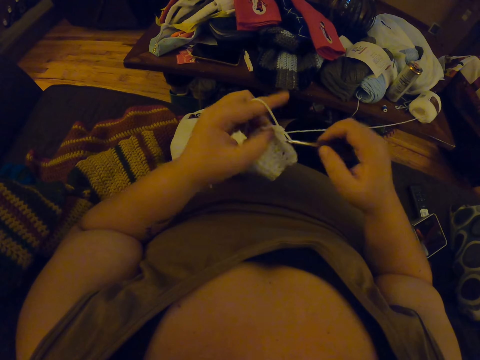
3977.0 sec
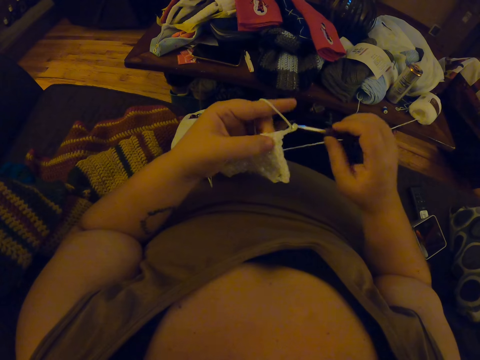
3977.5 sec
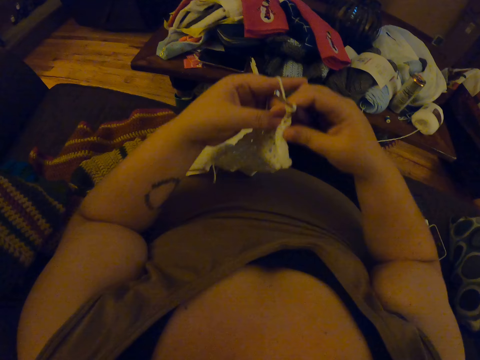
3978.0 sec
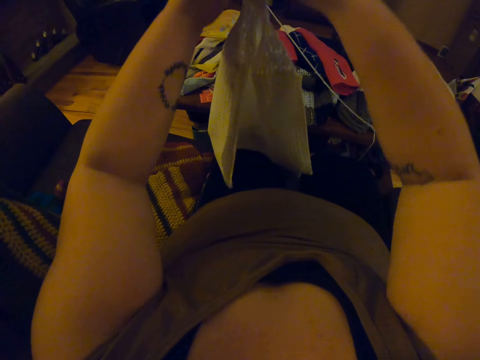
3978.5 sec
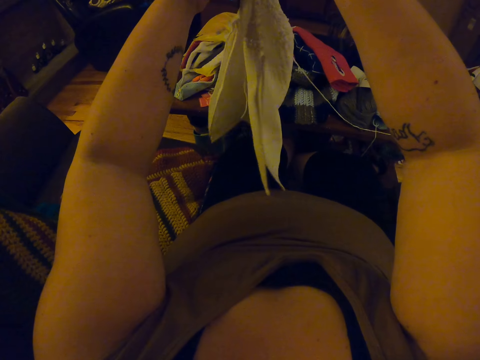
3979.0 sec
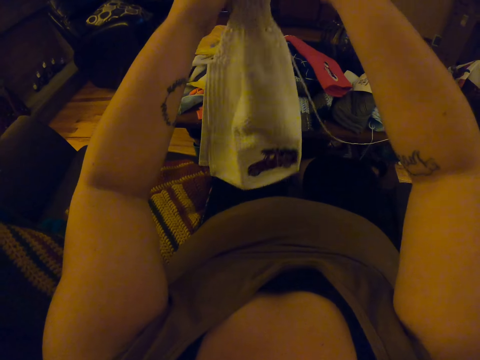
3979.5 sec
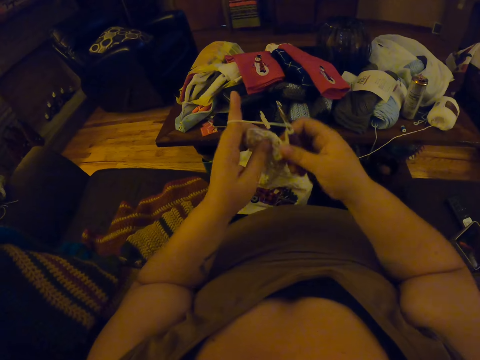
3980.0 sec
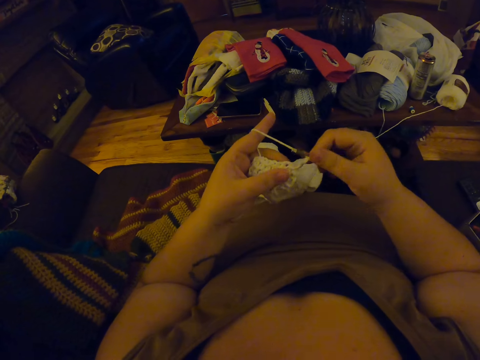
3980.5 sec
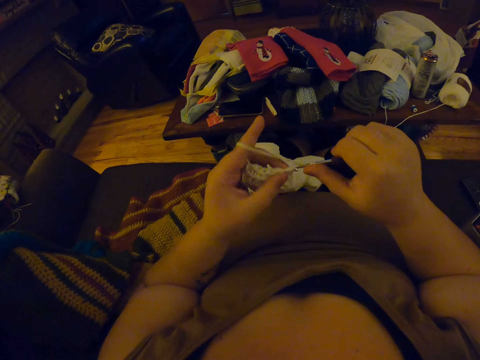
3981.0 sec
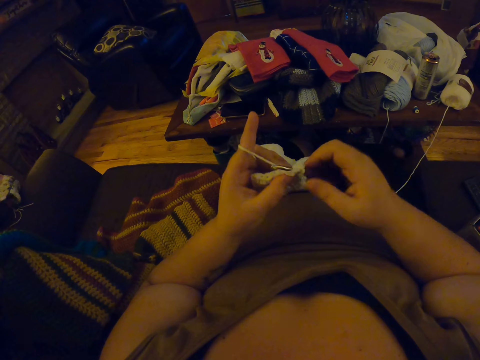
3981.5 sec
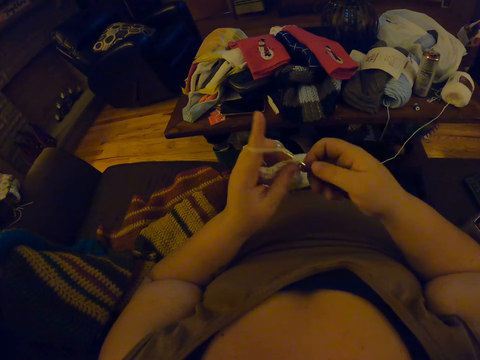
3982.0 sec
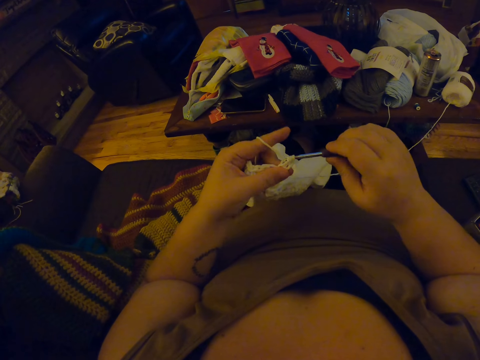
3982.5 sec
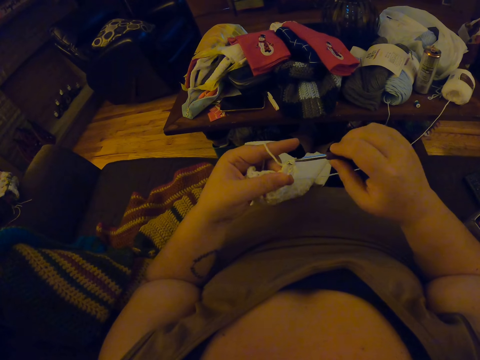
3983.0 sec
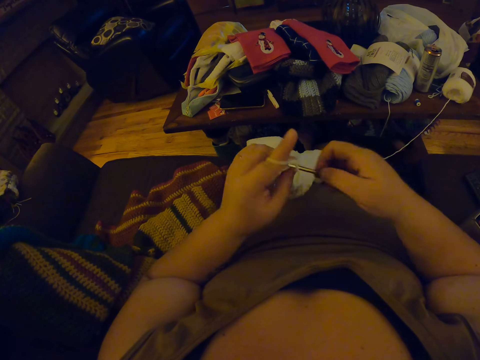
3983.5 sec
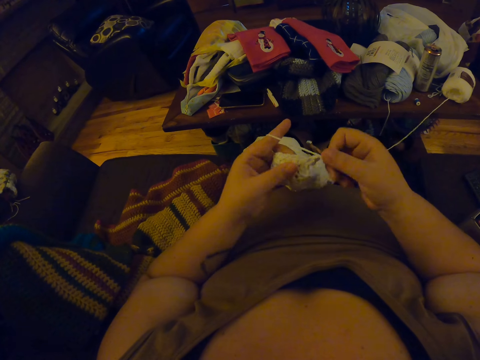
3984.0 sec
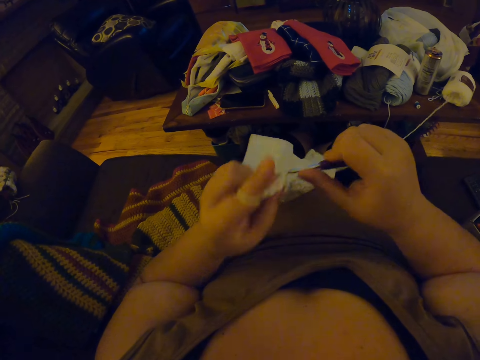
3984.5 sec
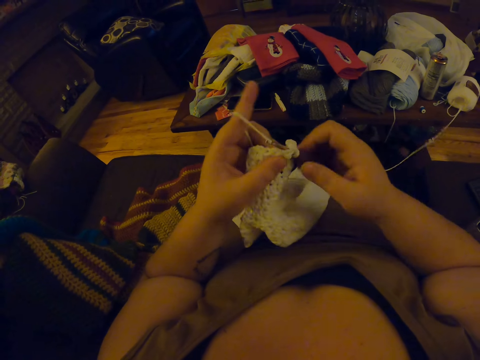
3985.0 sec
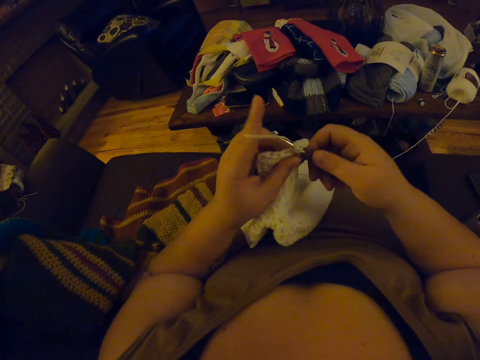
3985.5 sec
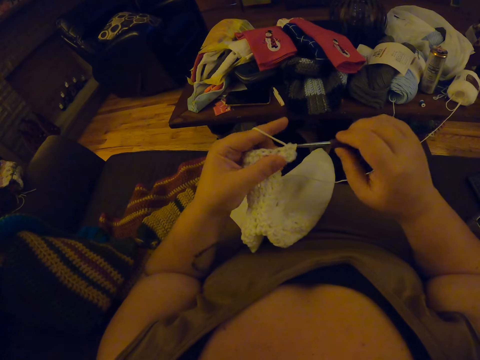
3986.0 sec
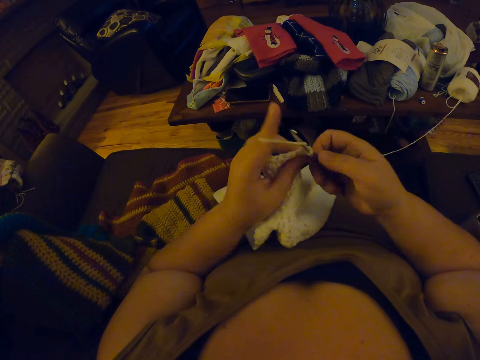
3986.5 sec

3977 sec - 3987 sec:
The camera wearer stretches the crochet material. They lift up the fabric, turn the fabric and place the fabric down. They continue to crochet.

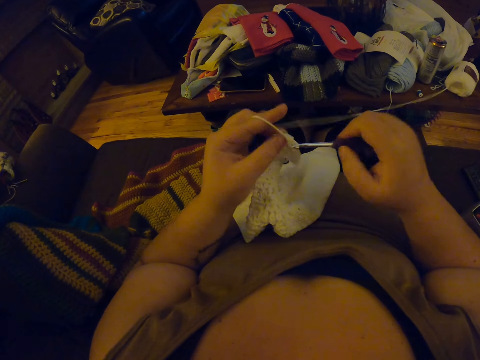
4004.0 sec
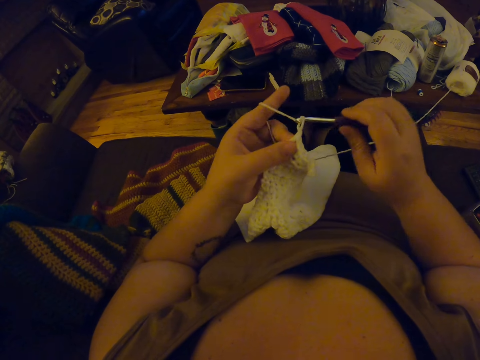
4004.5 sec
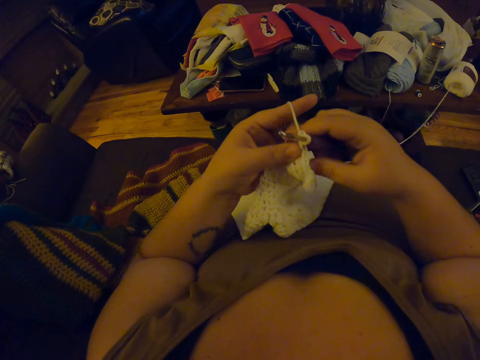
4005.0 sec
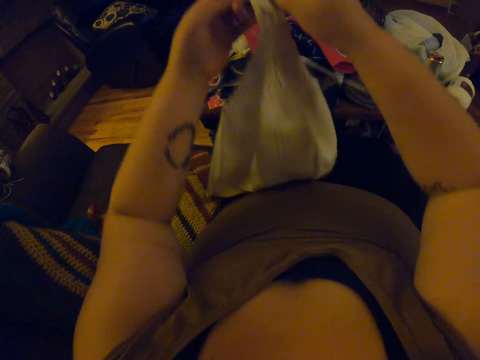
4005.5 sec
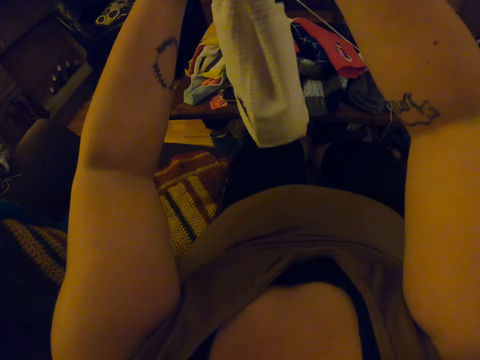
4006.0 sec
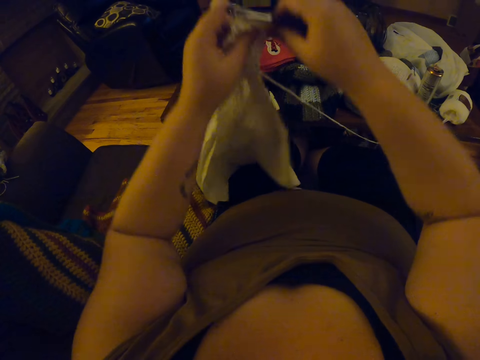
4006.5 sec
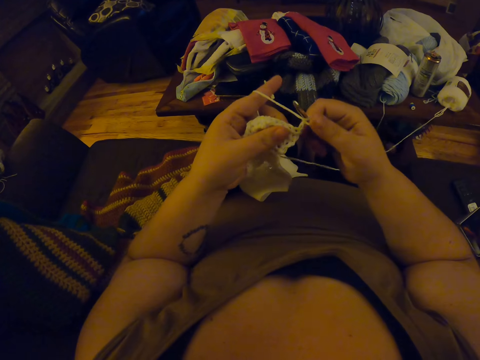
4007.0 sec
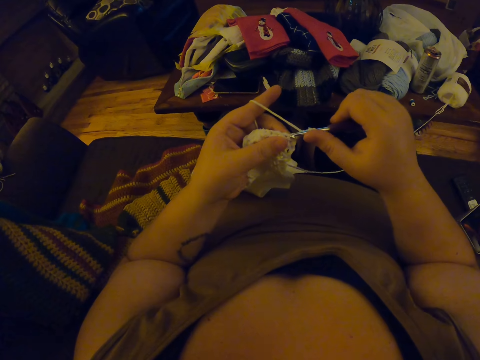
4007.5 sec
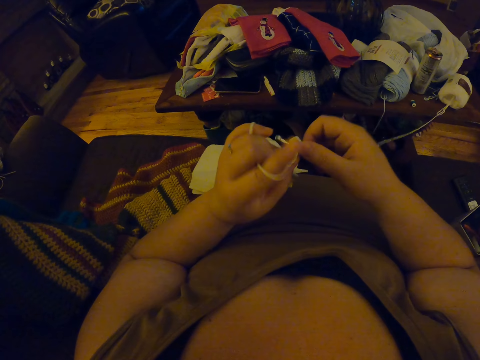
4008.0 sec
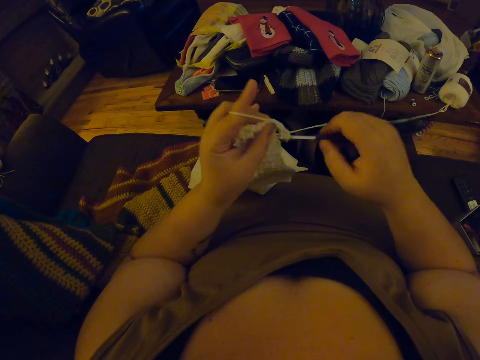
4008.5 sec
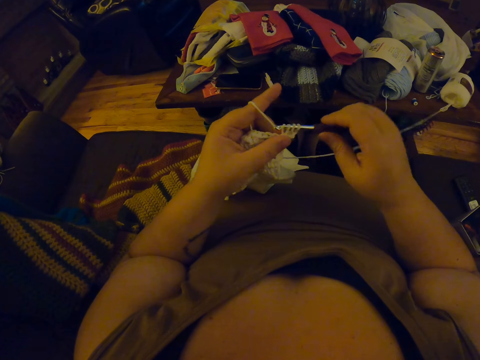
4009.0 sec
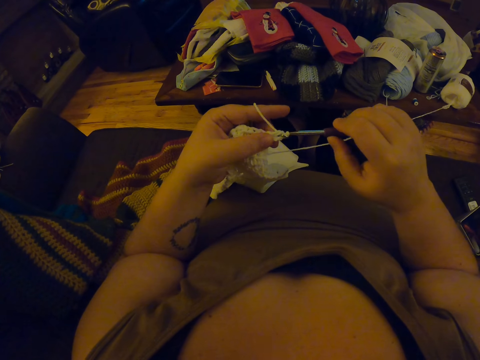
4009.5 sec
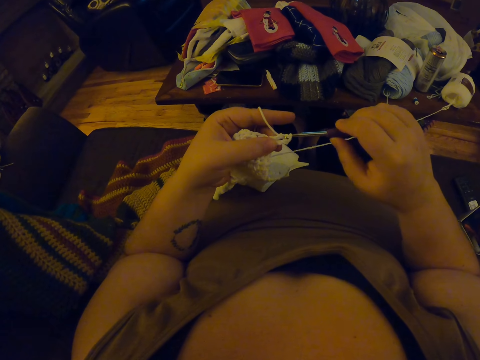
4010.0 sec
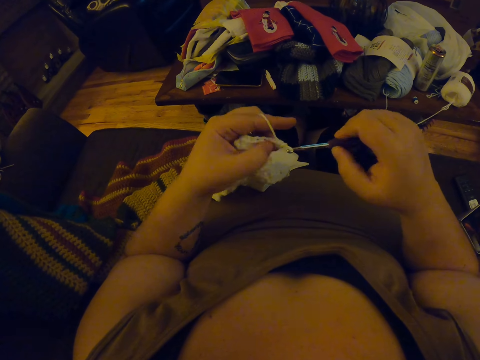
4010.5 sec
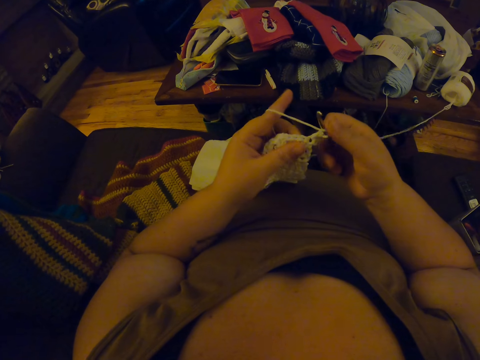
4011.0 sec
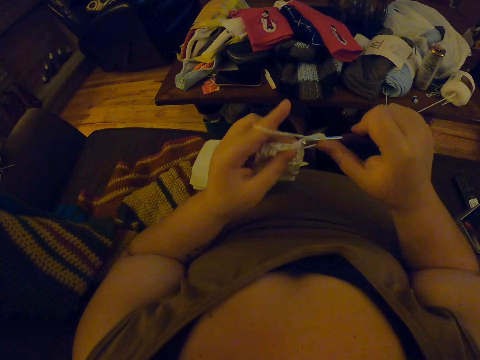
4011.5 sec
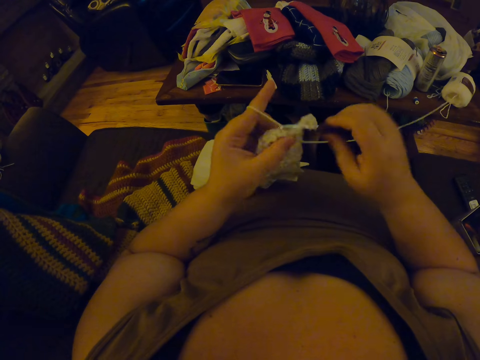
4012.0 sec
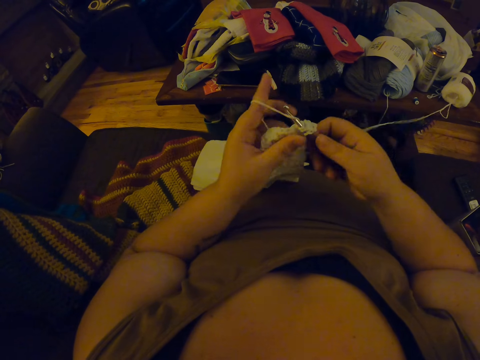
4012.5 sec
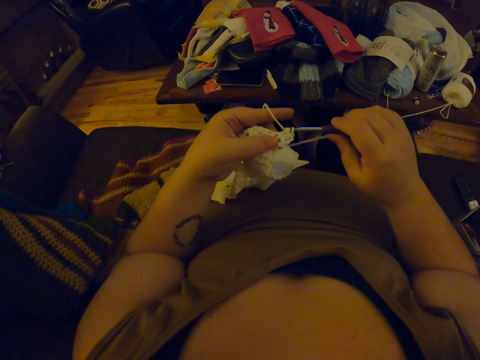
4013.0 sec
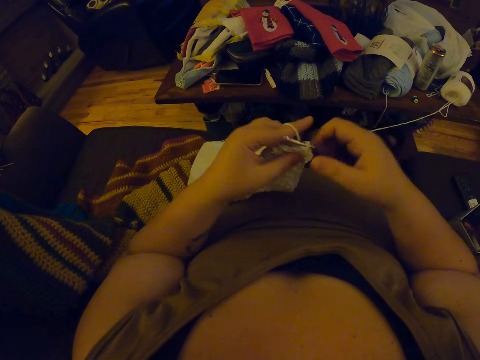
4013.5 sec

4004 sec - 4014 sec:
The camera wearer lifts up the fabric. They stretch the crochet material. They turn the fabric and place the fabric down. They continue to crochet.

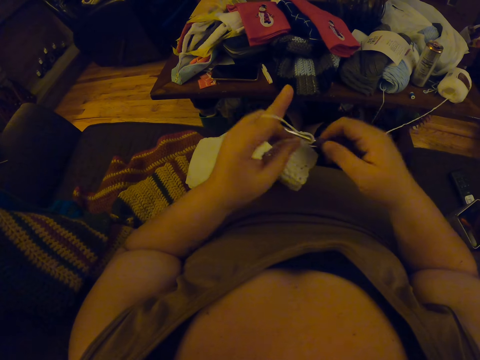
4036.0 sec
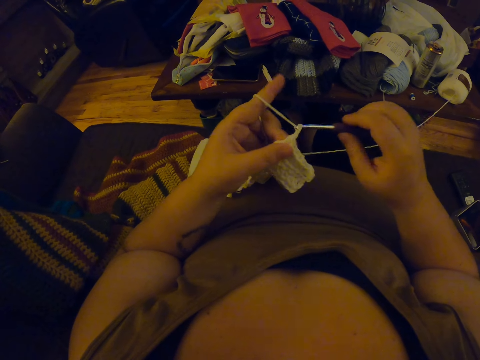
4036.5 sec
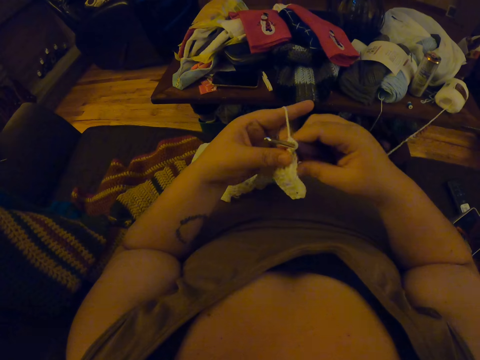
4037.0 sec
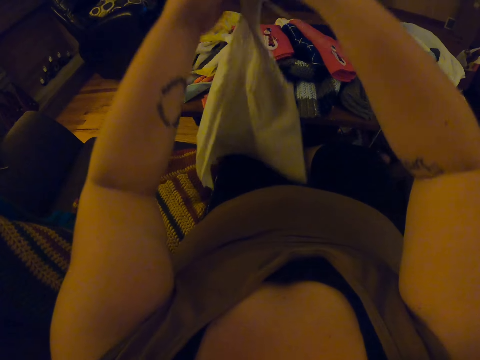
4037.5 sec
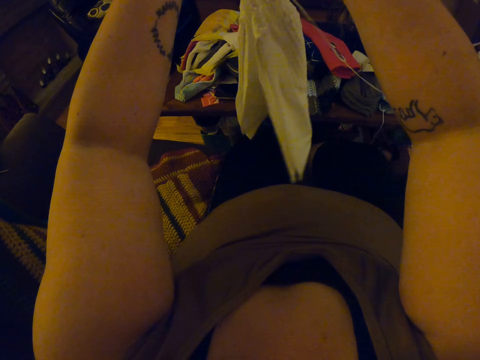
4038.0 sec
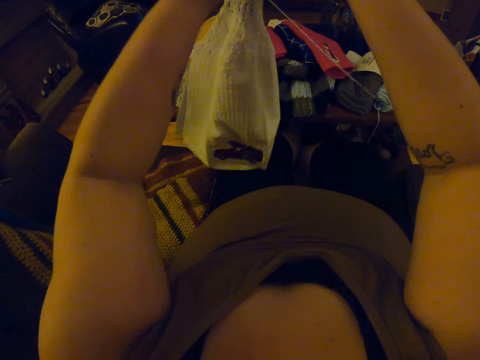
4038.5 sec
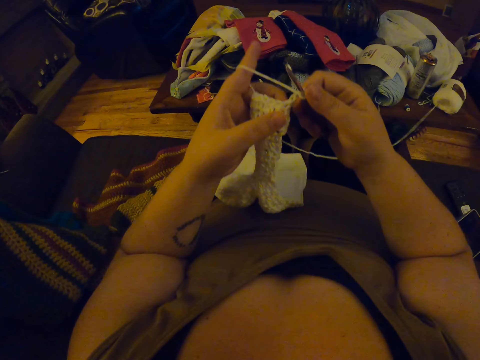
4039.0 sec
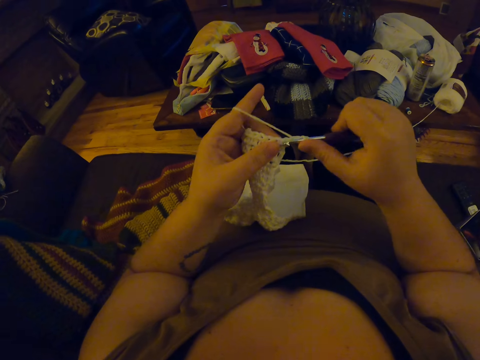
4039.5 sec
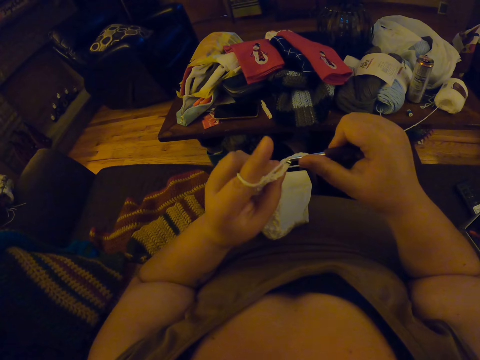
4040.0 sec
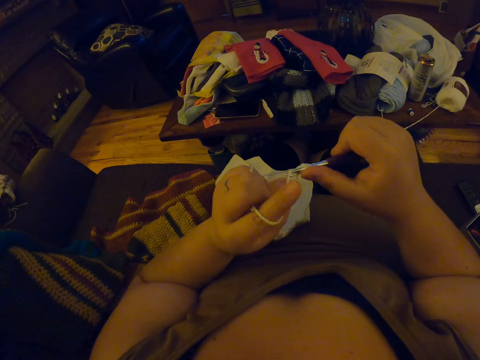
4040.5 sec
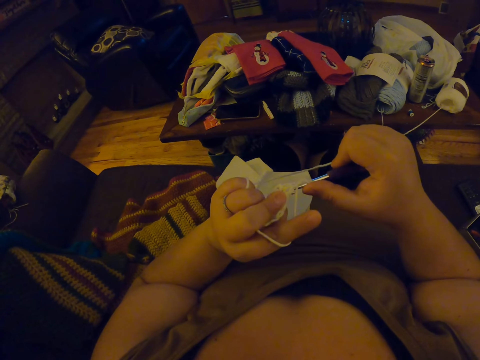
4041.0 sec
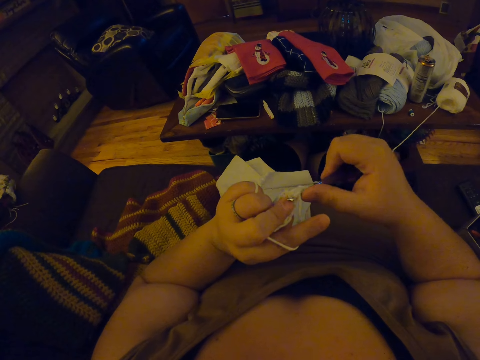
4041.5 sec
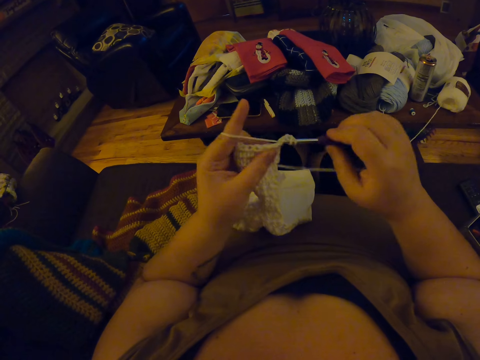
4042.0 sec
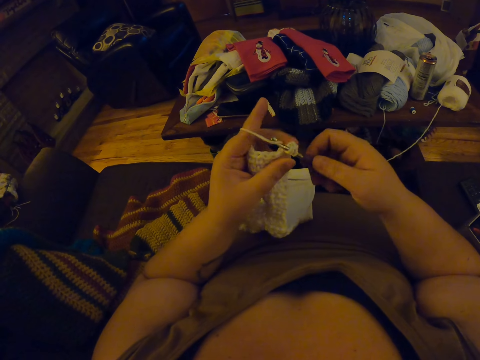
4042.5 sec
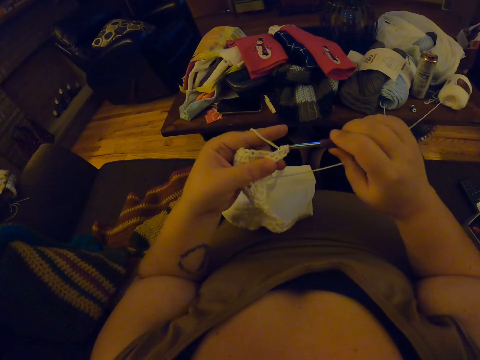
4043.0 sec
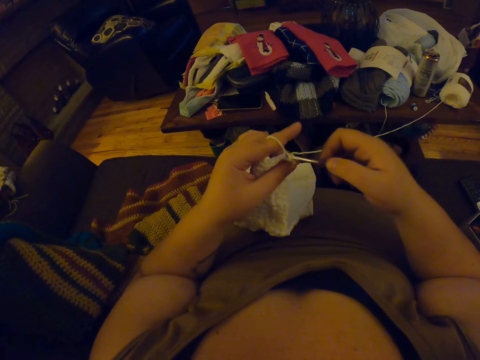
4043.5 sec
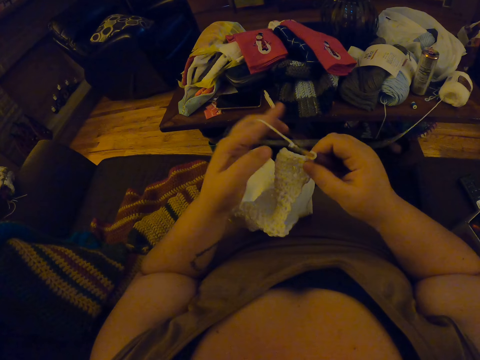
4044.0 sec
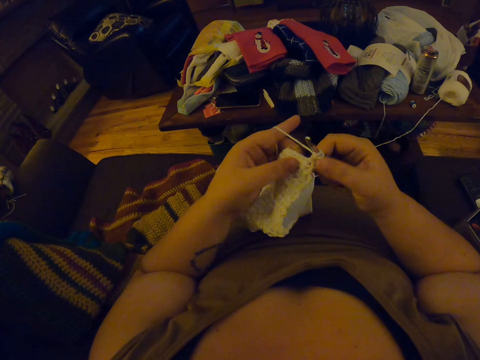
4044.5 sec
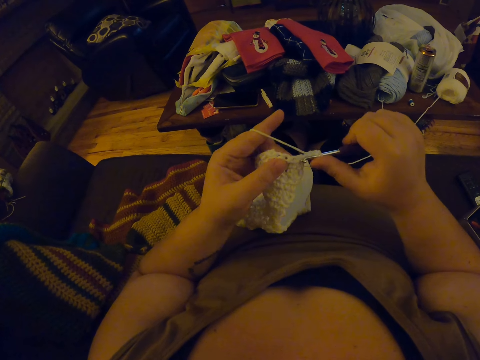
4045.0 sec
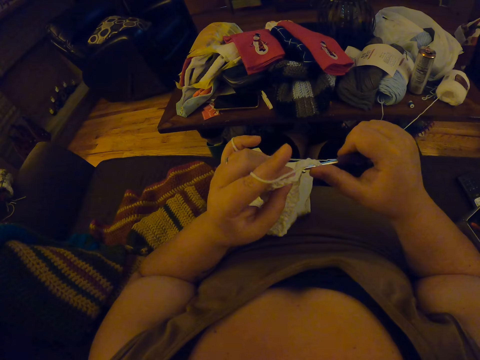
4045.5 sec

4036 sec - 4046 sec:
The camera wearer lifts up the fabric. They stretch the crochet material. They turn the fabric and place the fabric down. They continue to crochet.
